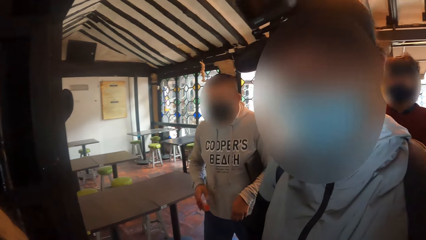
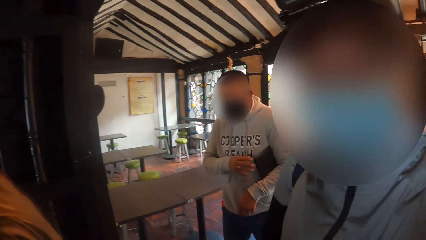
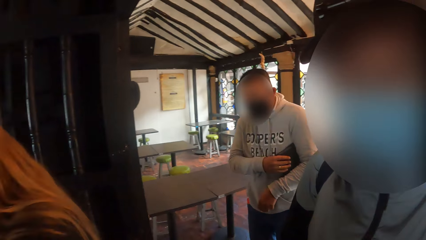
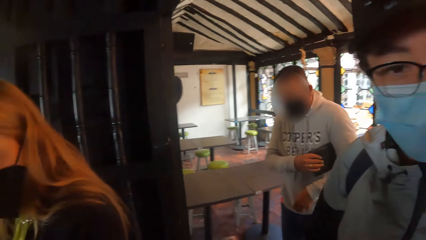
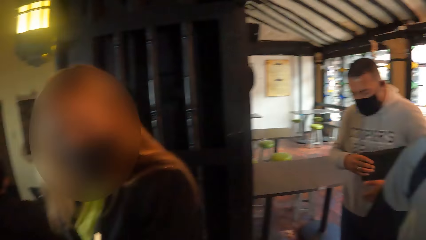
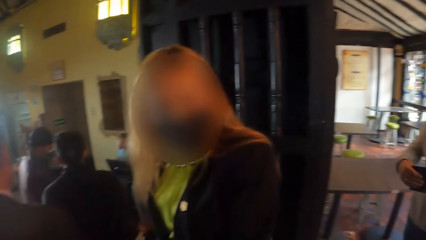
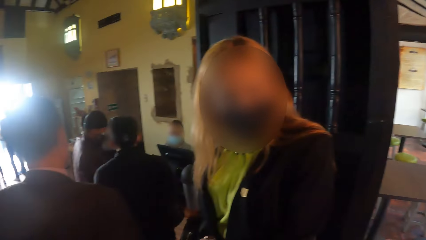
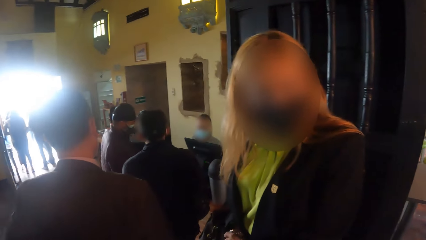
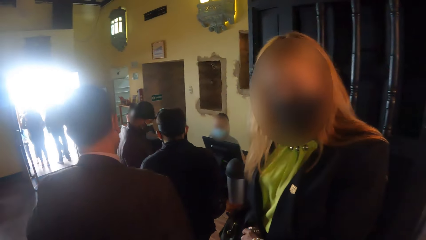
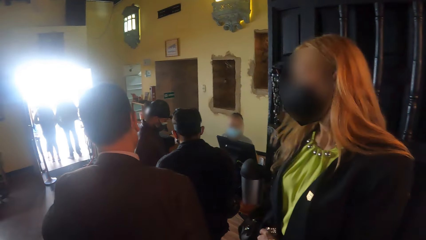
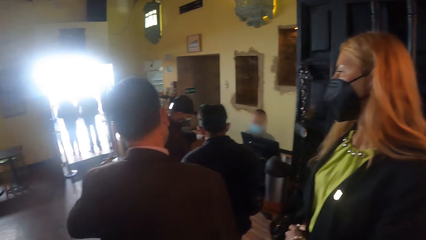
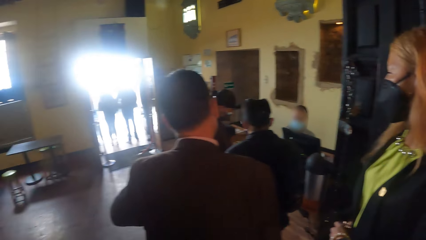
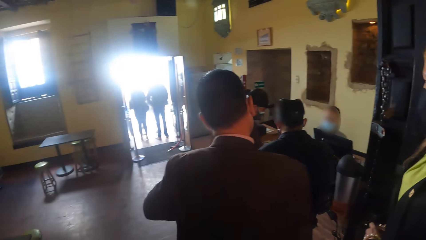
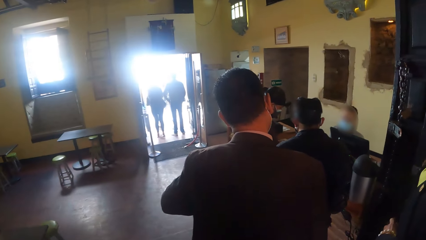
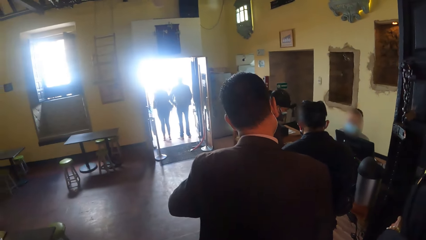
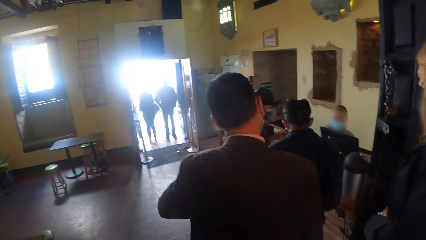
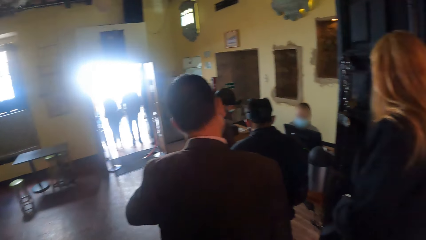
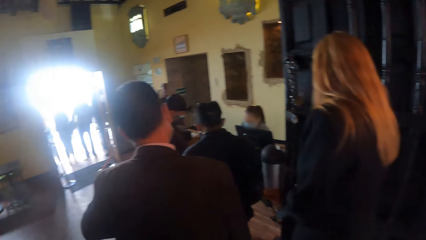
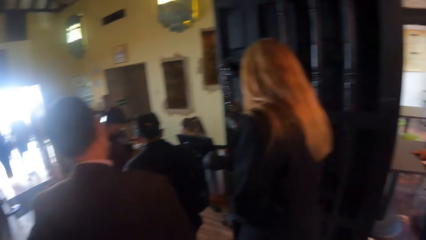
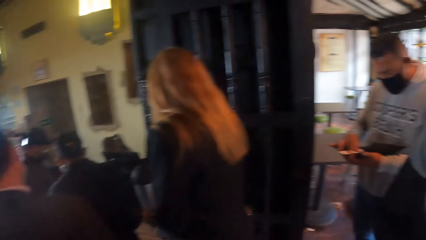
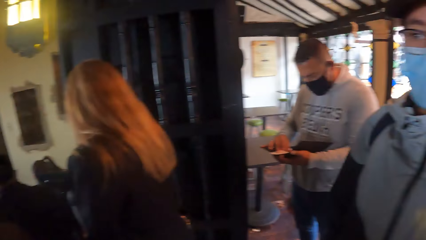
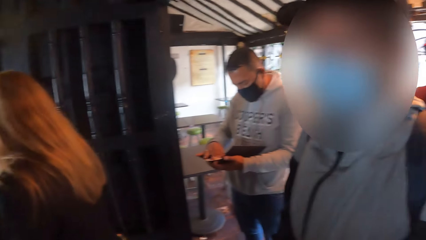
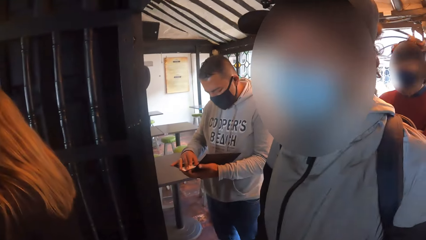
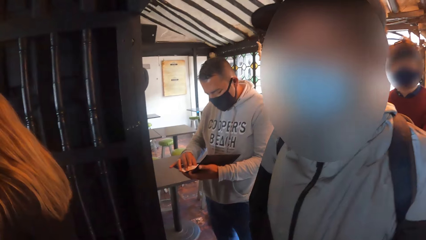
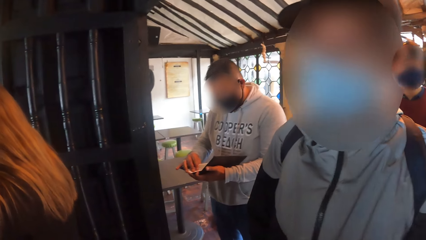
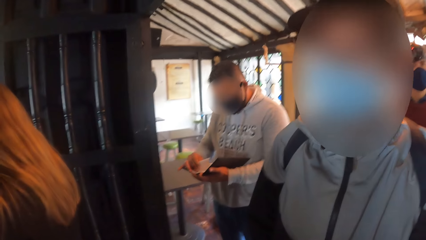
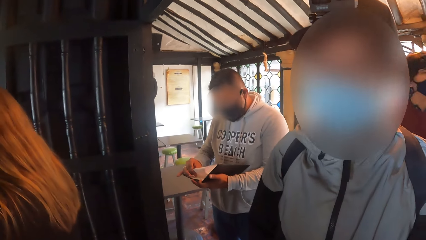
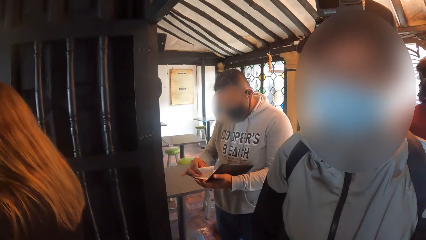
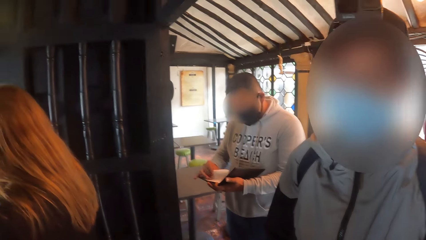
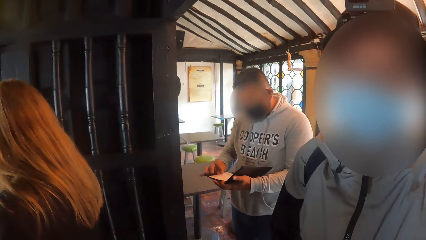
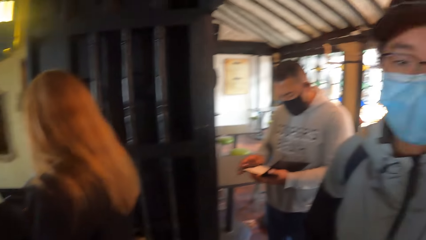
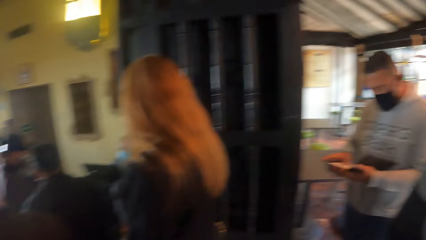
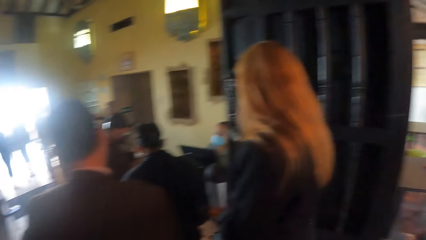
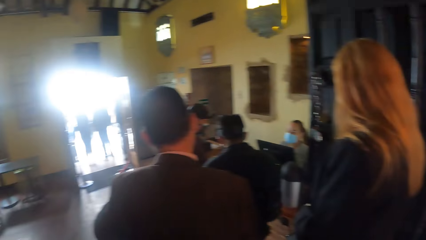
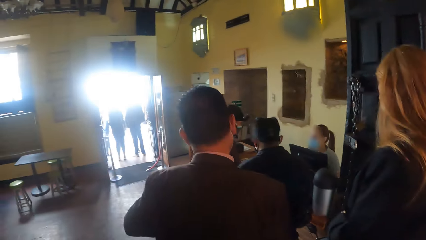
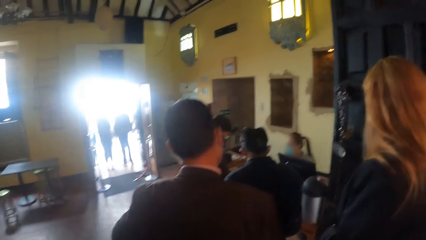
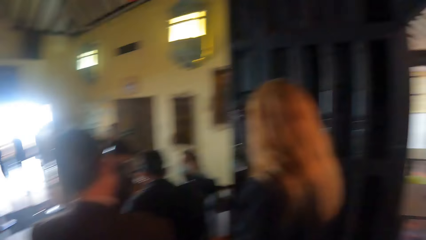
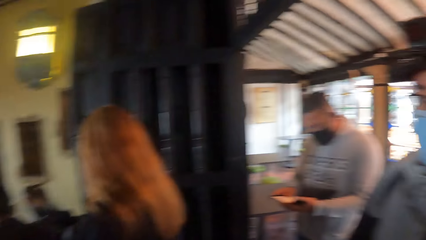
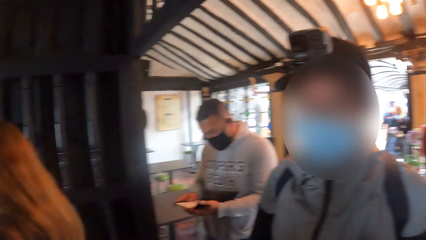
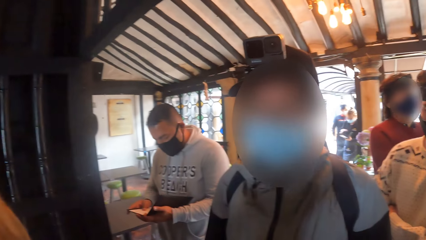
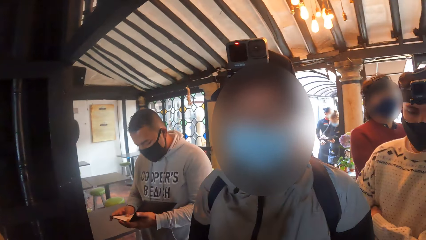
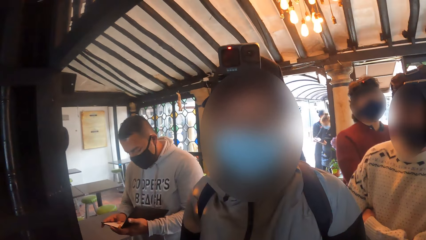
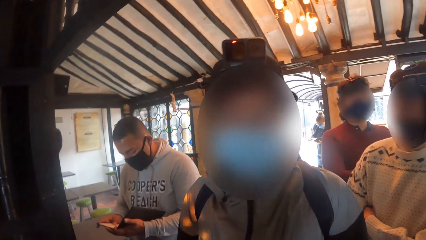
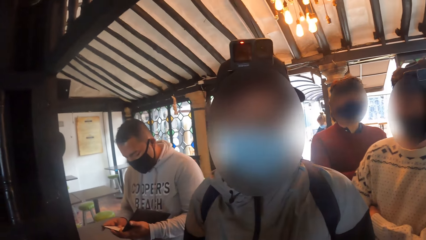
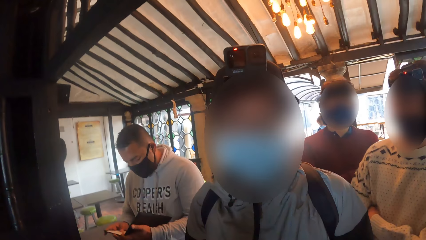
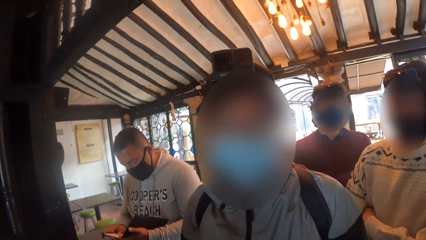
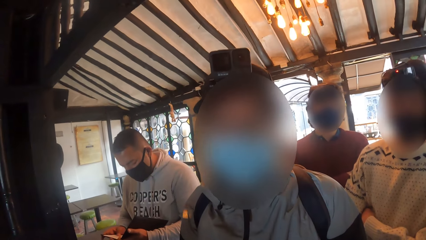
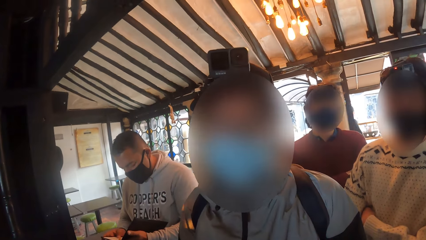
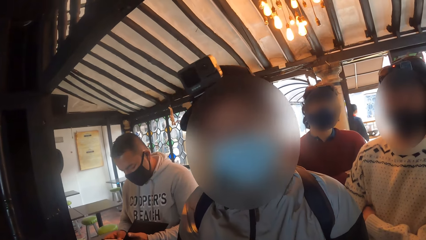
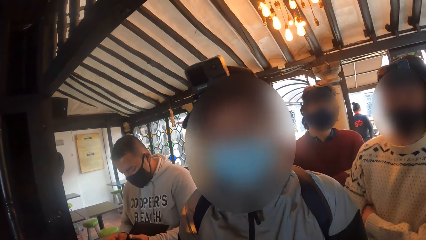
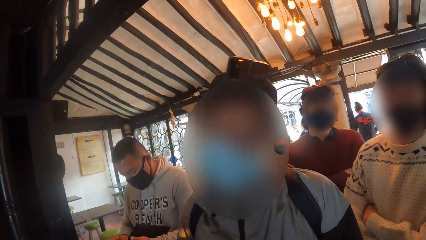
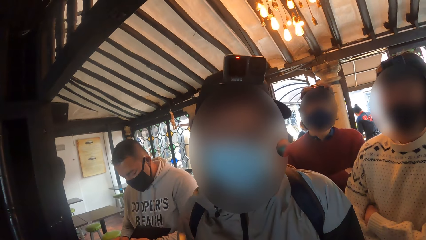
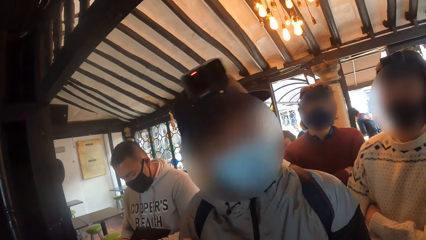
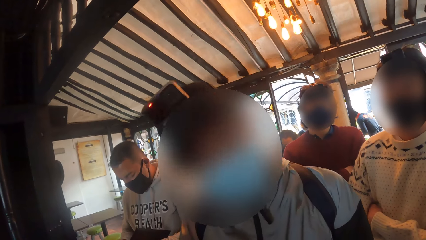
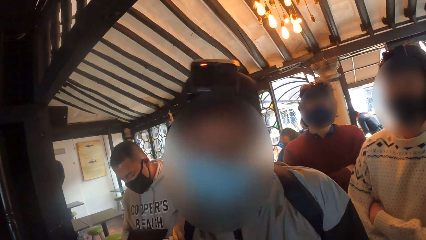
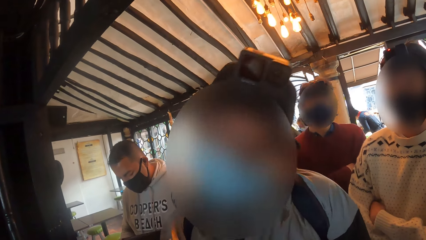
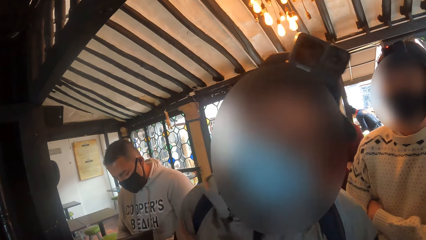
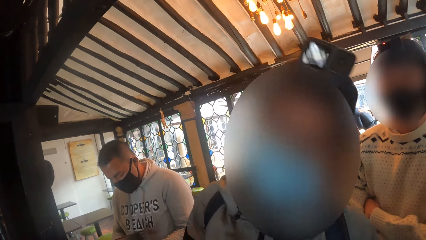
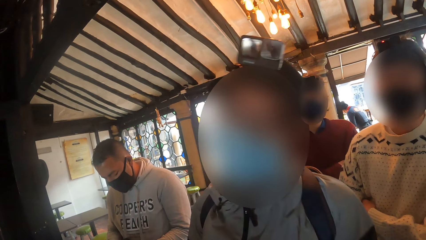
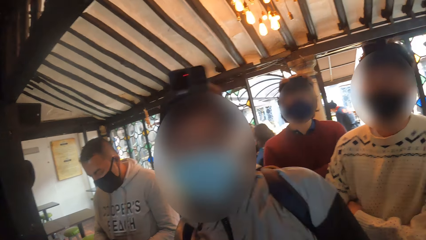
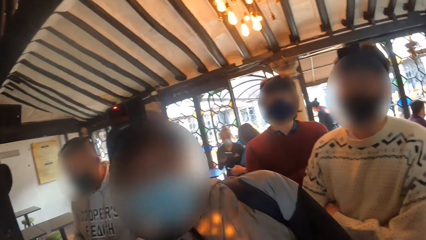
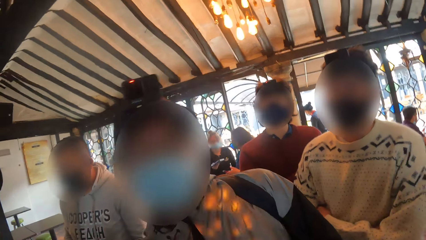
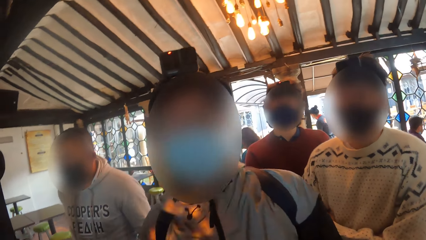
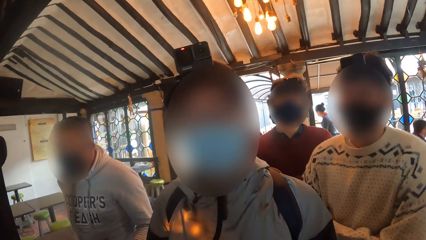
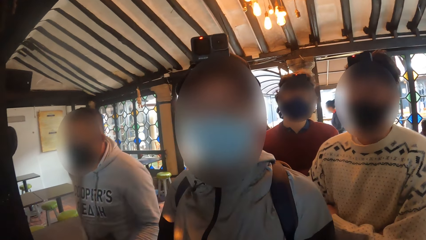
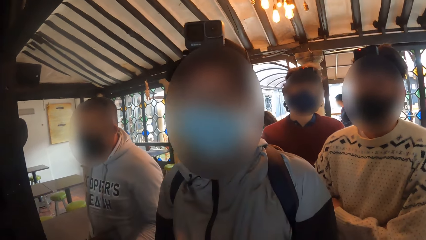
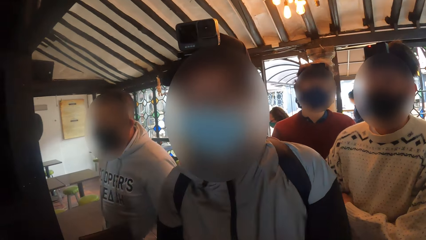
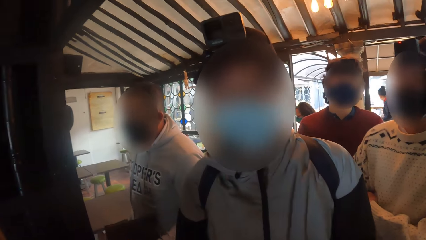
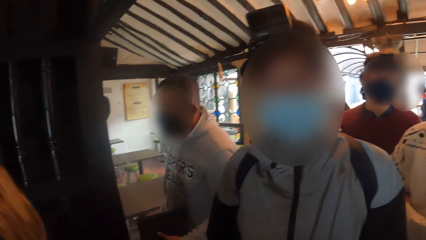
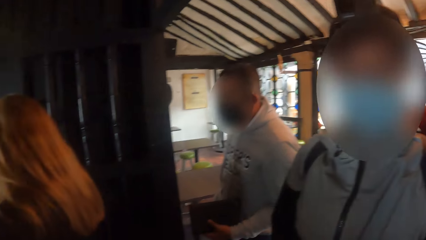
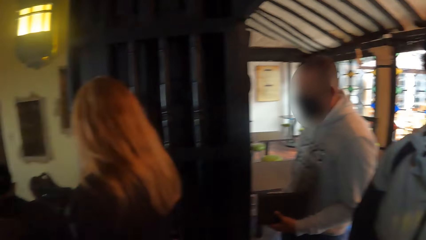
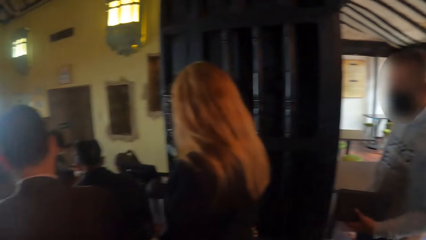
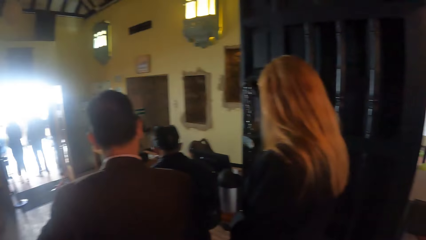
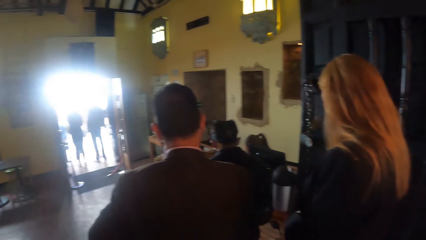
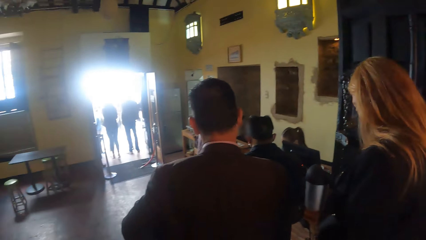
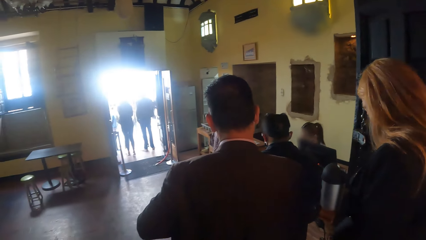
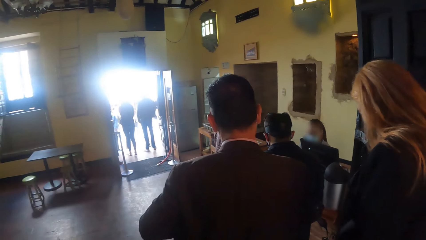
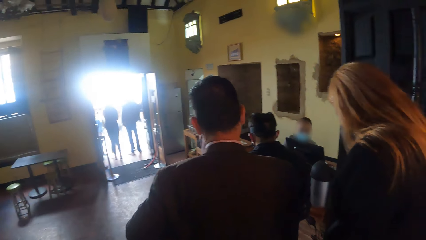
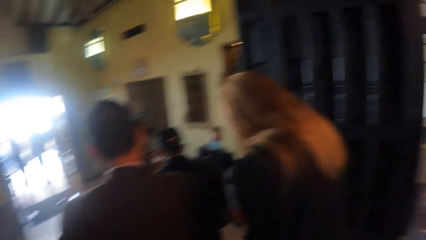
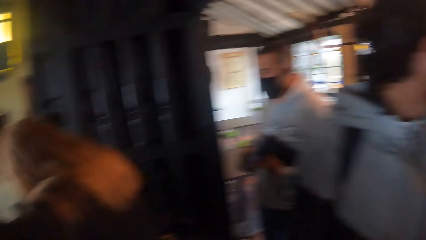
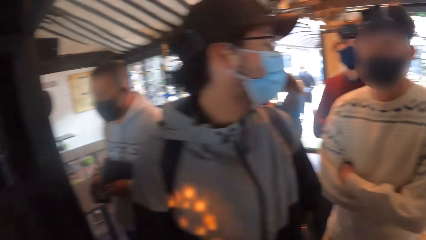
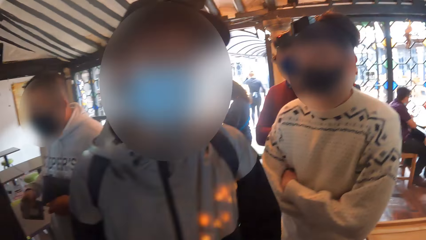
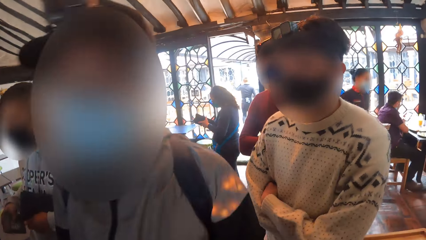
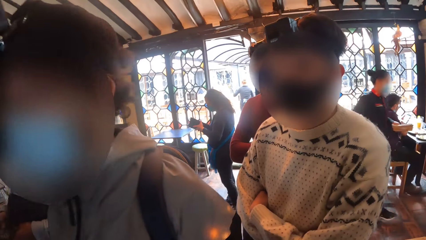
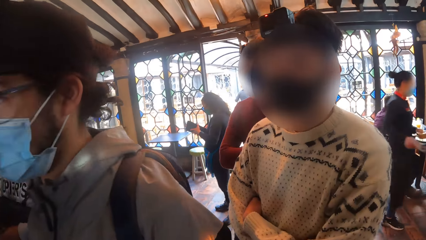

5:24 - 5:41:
A man removes his right hand from his pocket. Another man moves forward into the hall. The first man holds a bag with his right hand. A woman looks at the camera wearer. The first man reads from a book in his hands. The other man interacts with the camera wearer.
